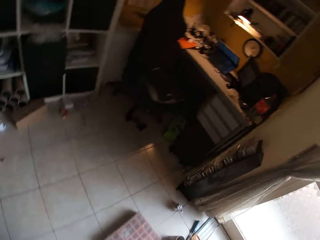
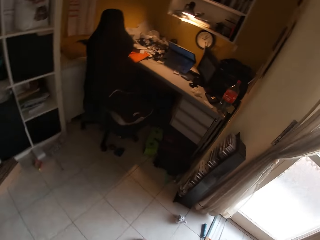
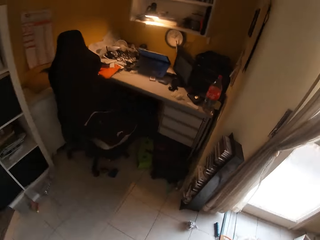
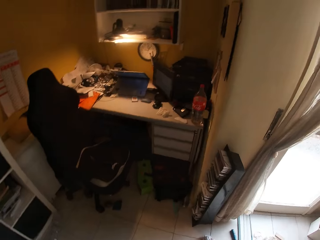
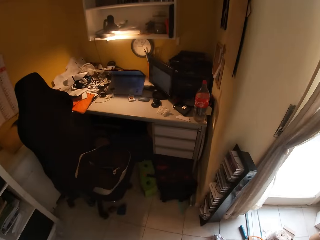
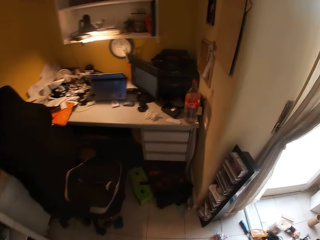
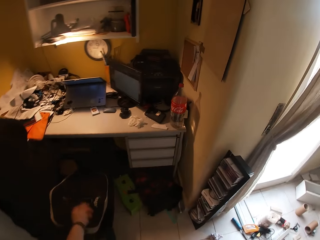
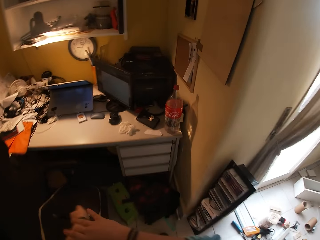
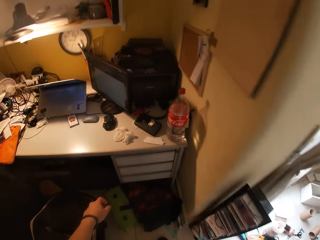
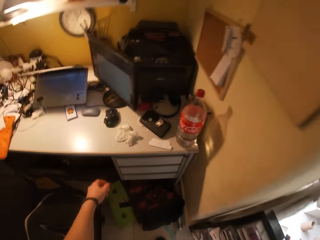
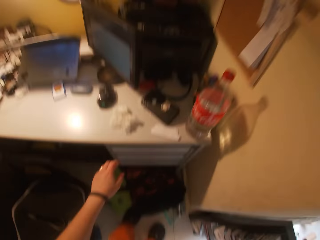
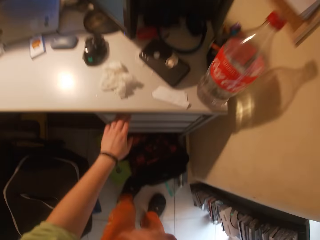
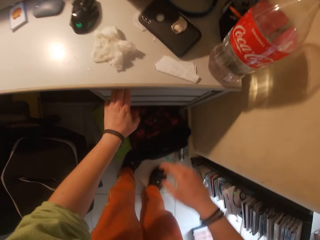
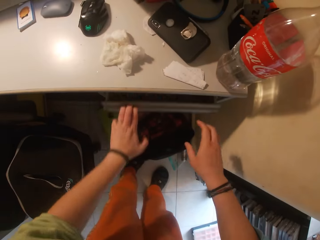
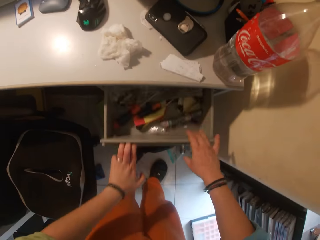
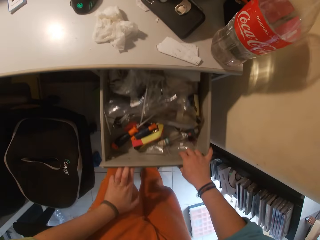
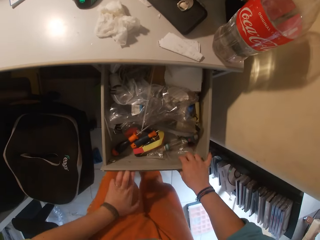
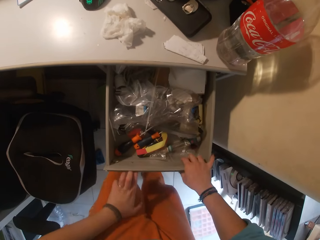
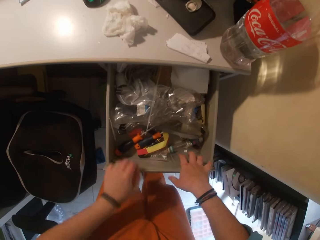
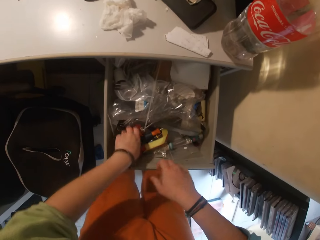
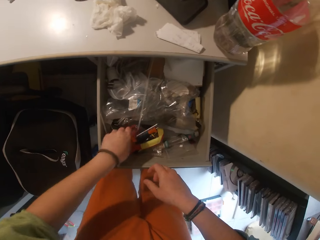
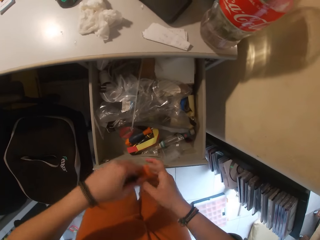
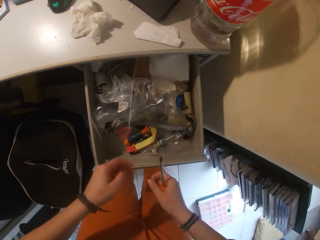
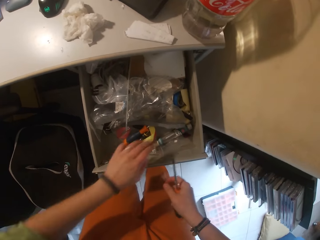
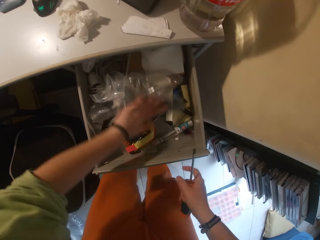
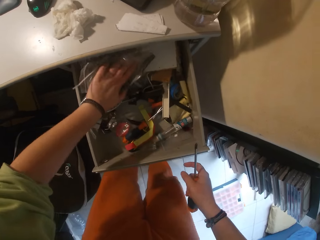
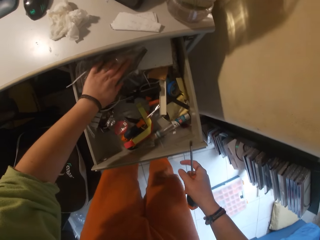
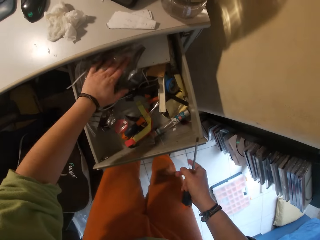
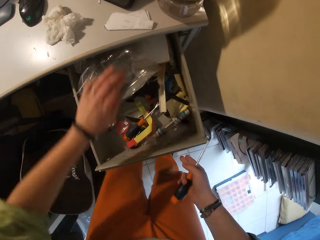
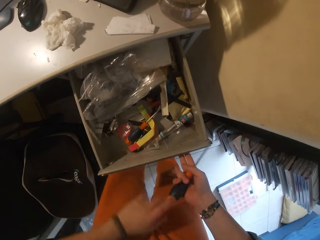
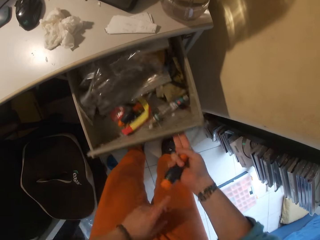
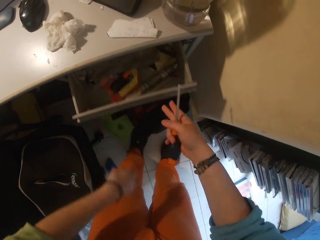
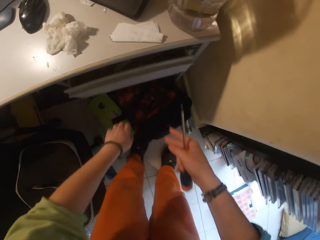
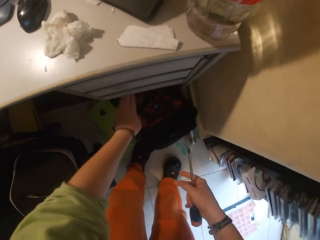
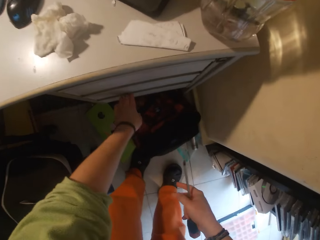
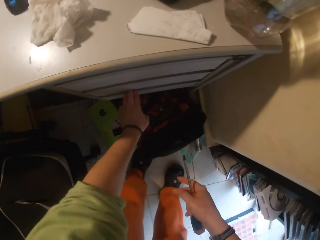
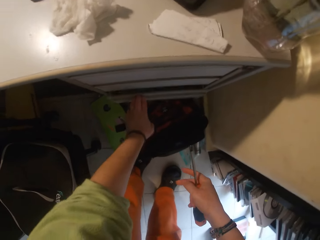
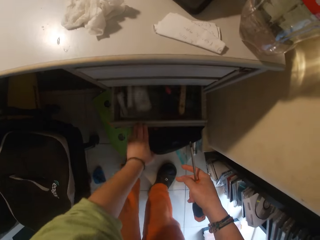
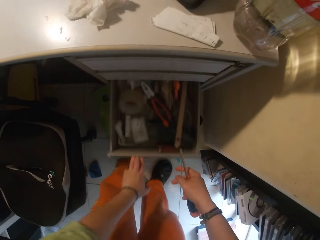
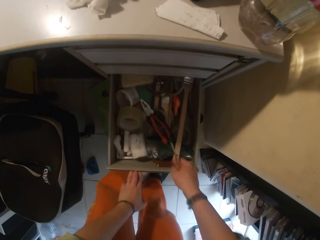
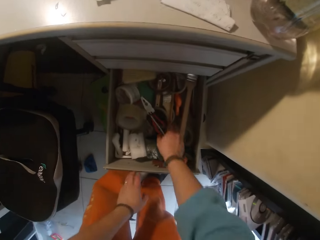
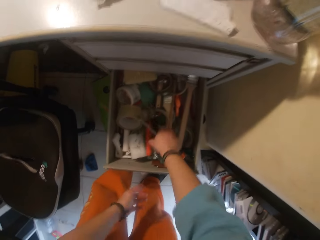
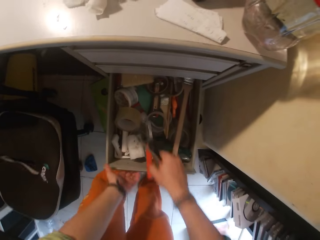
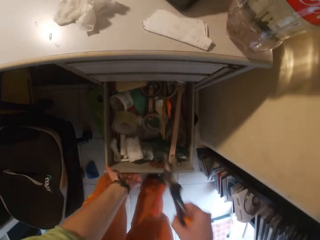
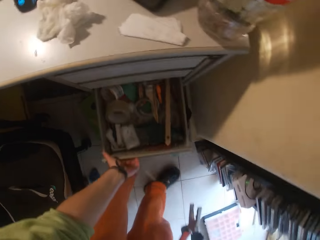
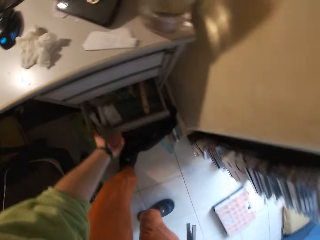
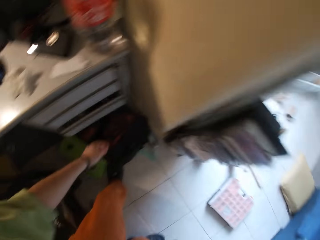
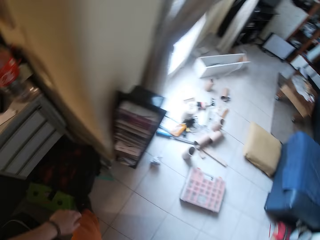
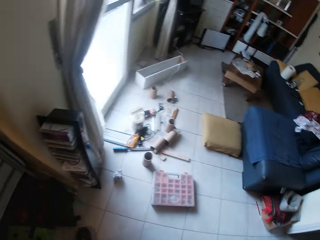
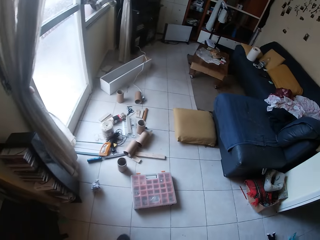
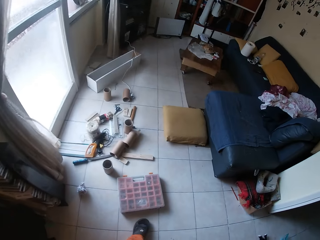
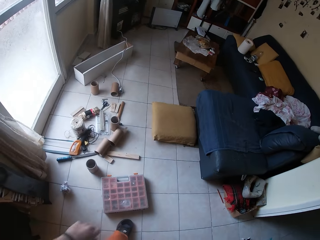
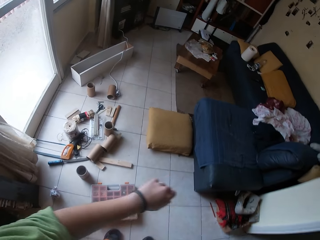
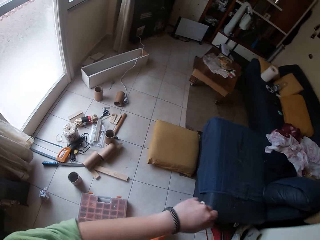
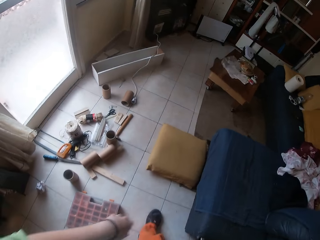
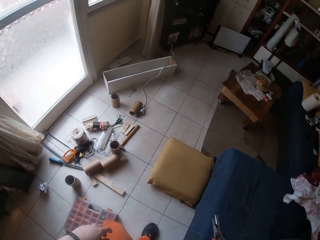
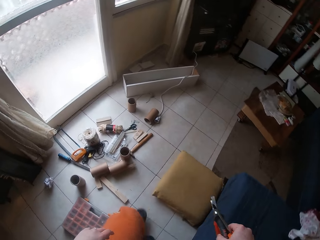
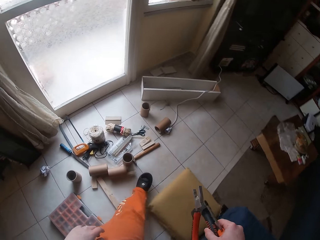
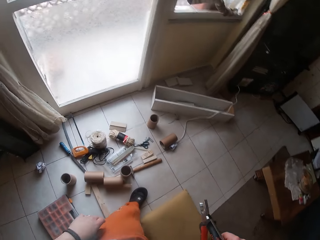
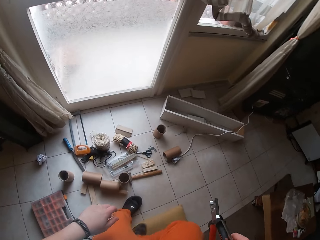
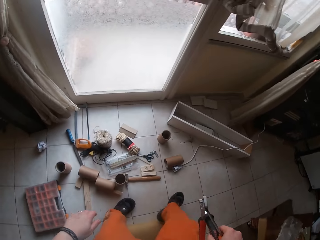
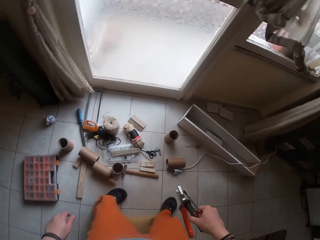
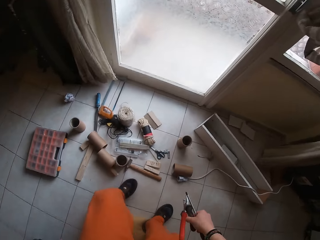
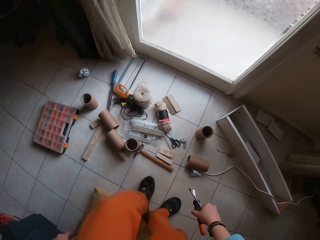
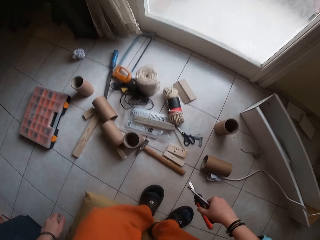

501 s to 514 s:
The camera wearer walks to a workbench. She opens a drawer with her left hand. She picks up a screwdriver from the drawer with her left hand. She passes the screwdriver from her left hand to her right hand. She moves a polythene bag with her left hand. She closes the drawer with her right hand. She touches the screwdriver. She opens the drawer with her left hand. She picks up a plier with her right hand from the drawer. She closes the drawer with her left hand. She walks toward a couch.

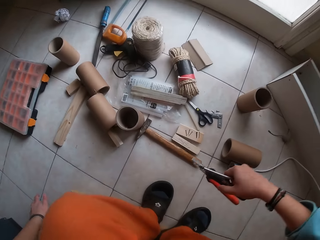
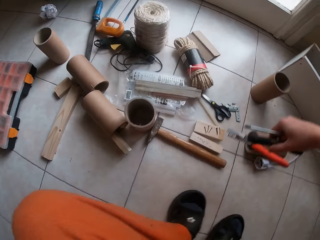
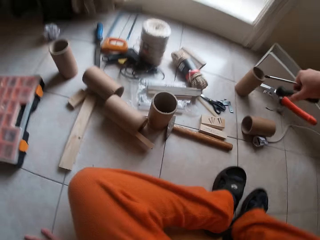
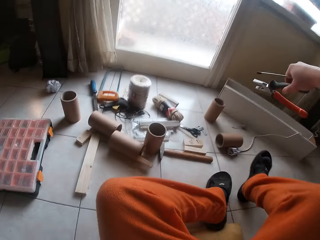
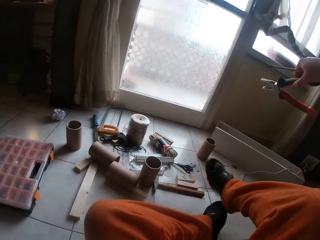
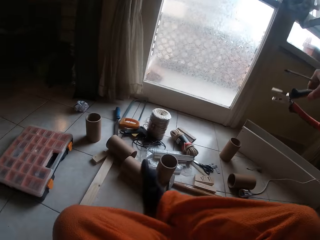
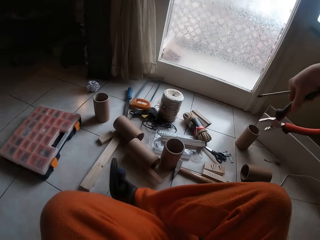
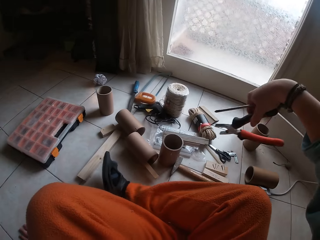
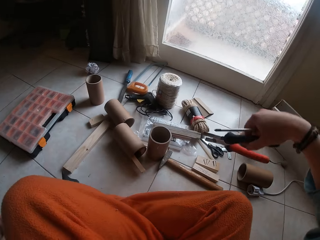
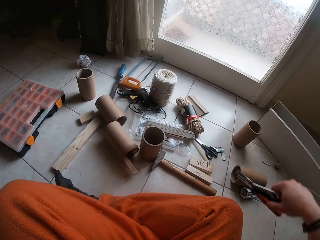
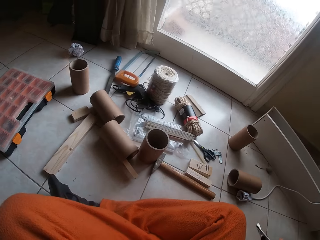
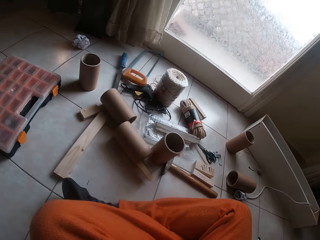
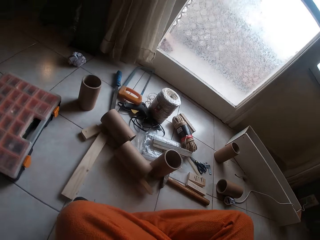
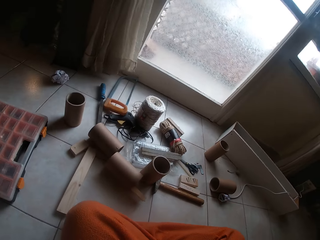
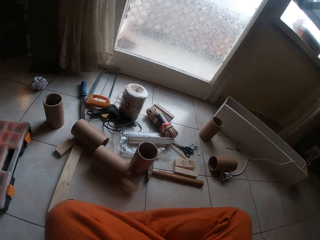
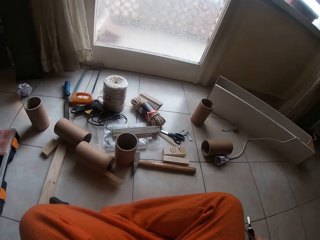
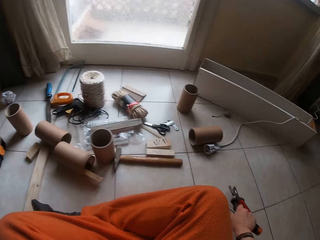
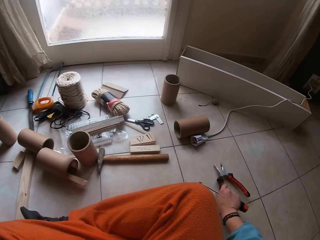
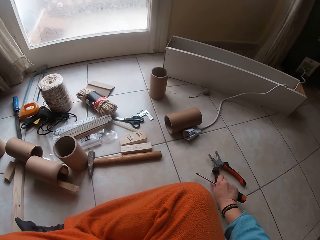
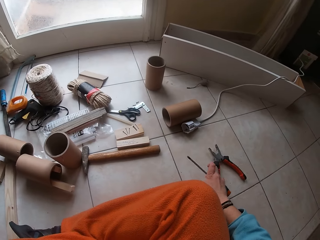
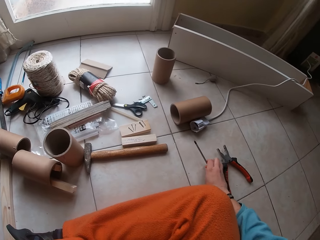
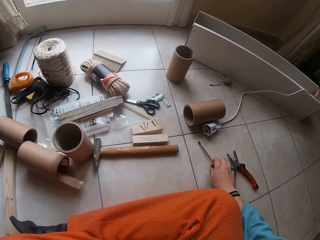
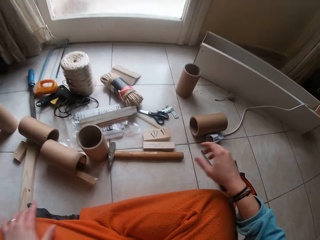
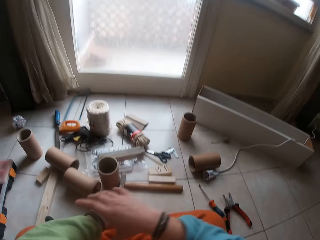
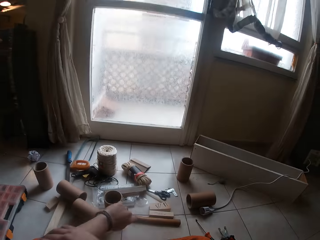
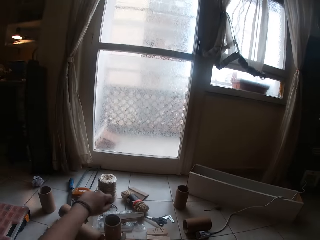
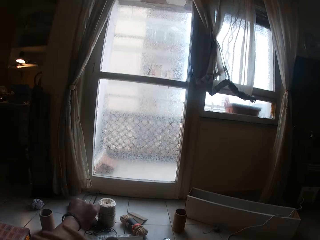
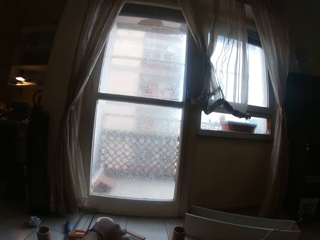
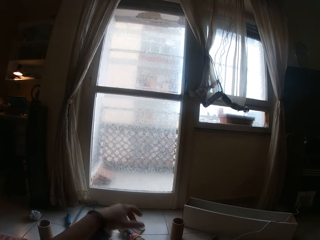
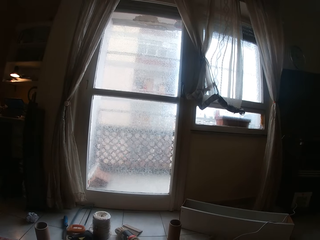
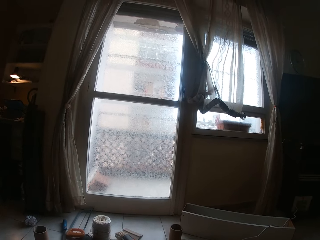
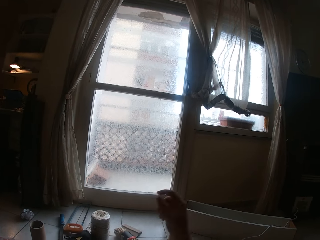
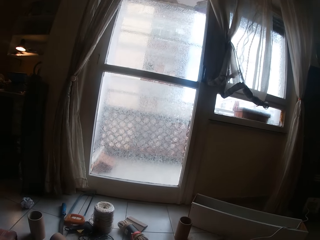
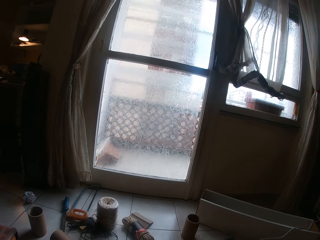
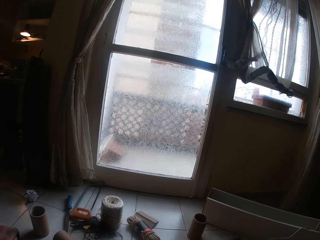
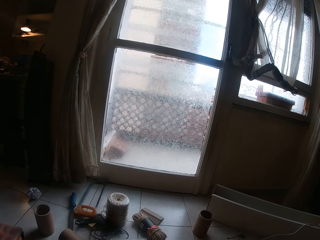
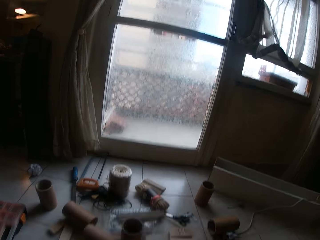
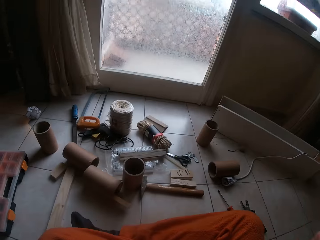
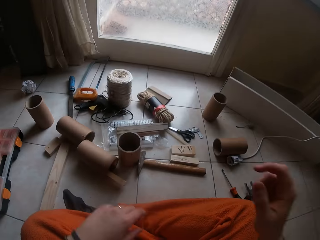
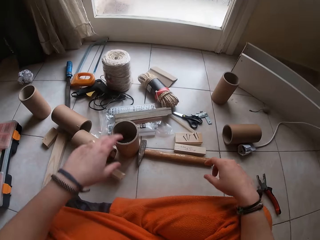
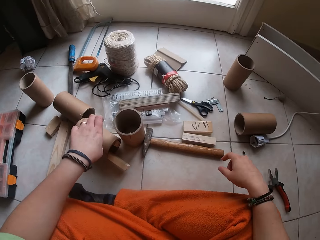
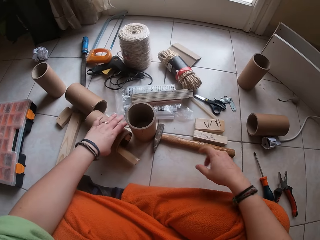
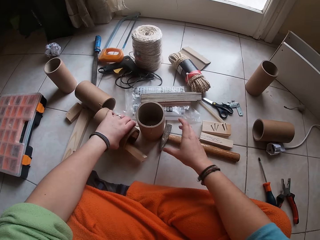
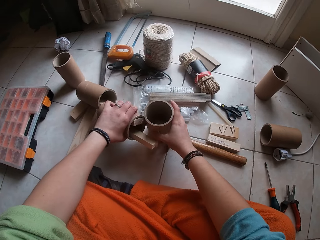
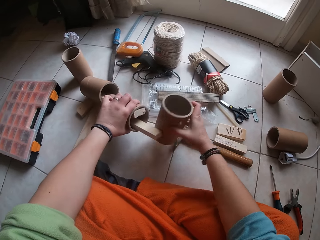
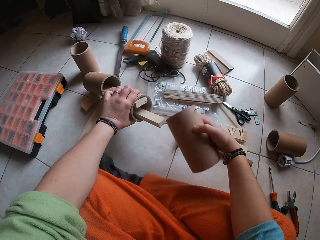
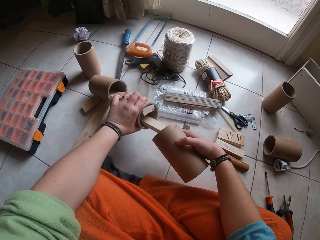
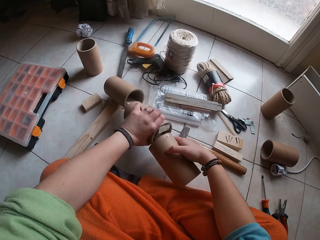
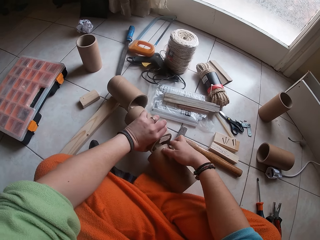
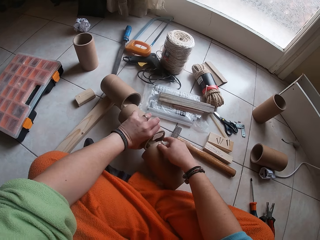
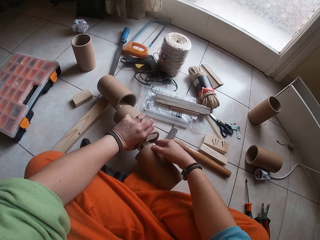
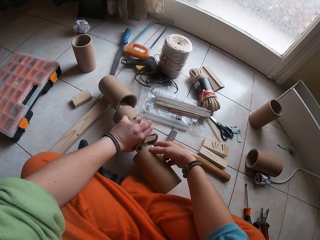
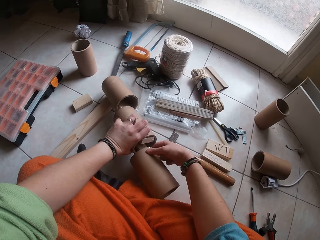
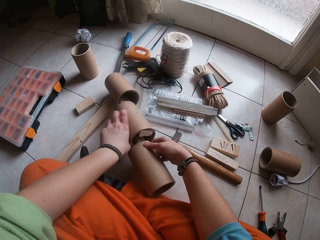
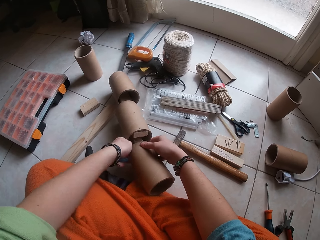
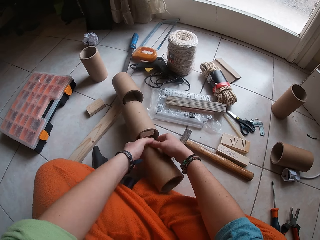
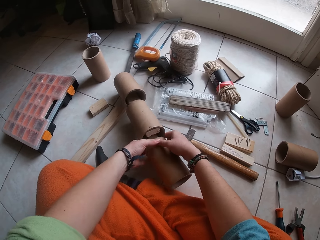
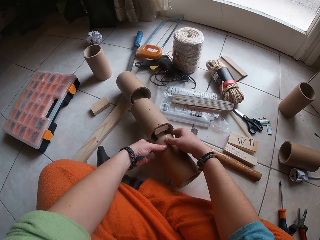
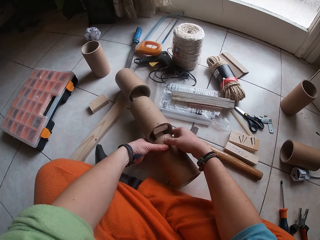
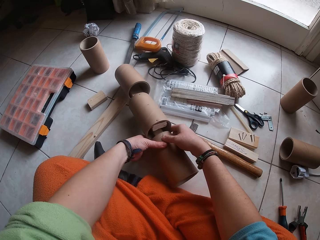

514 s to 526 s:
The camera wearer sits. She places the plier on the floor with her right hand. She places the screwdriver on the floor with her right hand. She pulls her left sleeve with her right hand. She picks up the cardboard paper core from the floor with her left hand. She picks up the cardboard paper core from the floor with her right hand. She places the cardboard paper core on the piece of wood with her right hand. She touches something.
